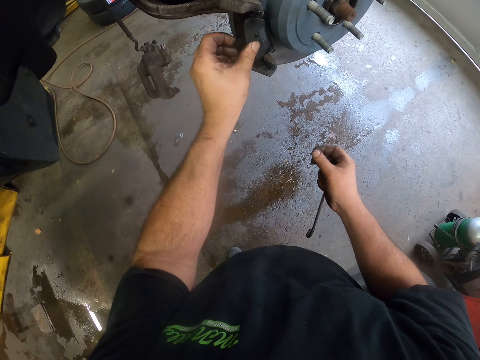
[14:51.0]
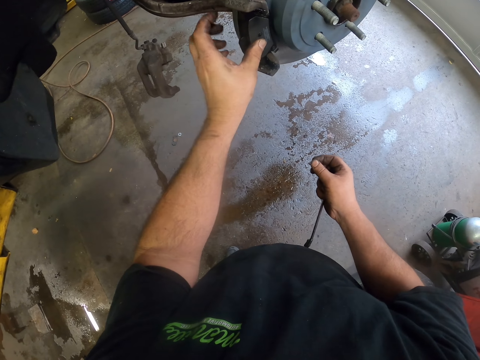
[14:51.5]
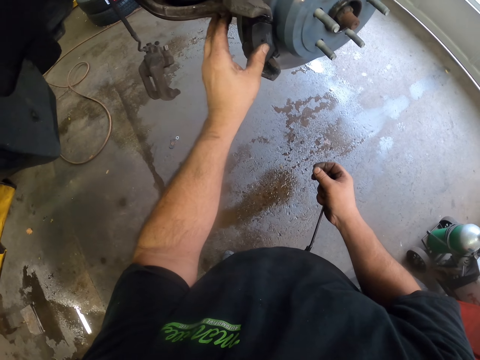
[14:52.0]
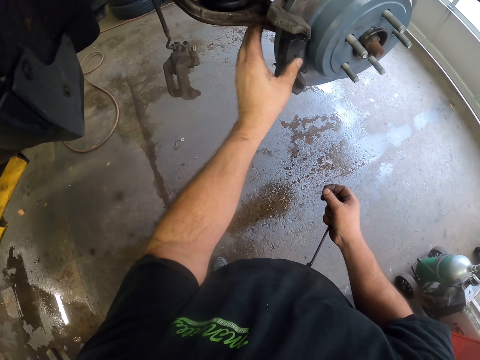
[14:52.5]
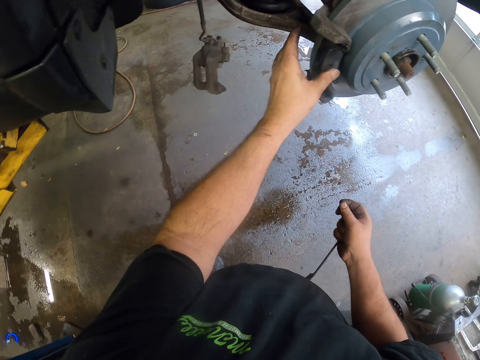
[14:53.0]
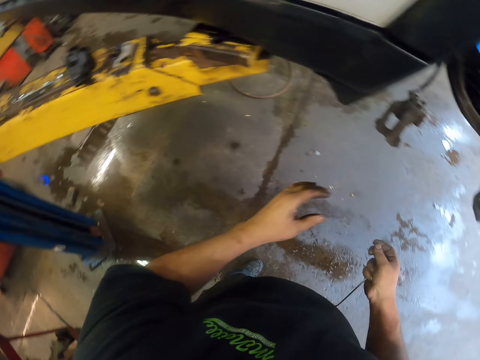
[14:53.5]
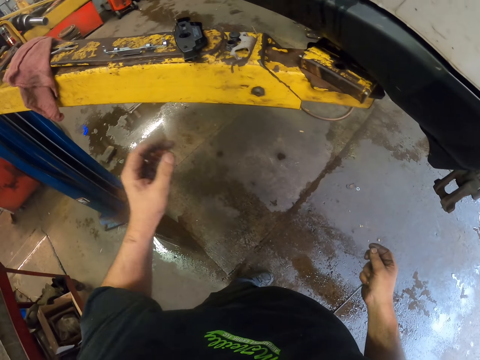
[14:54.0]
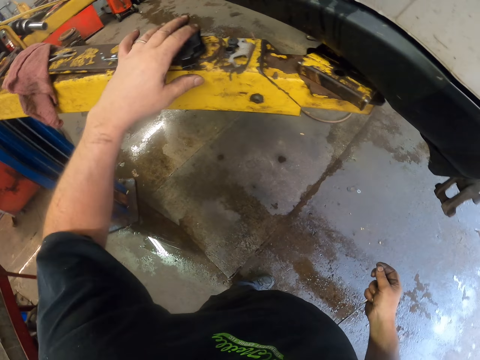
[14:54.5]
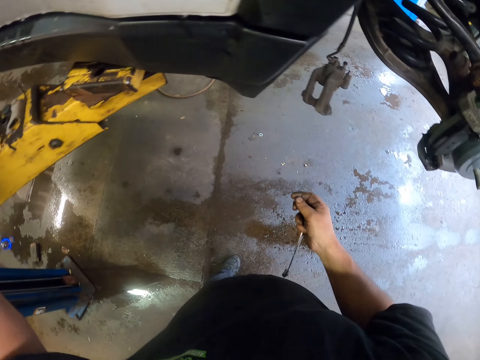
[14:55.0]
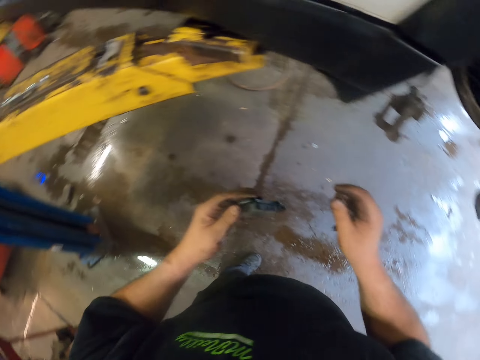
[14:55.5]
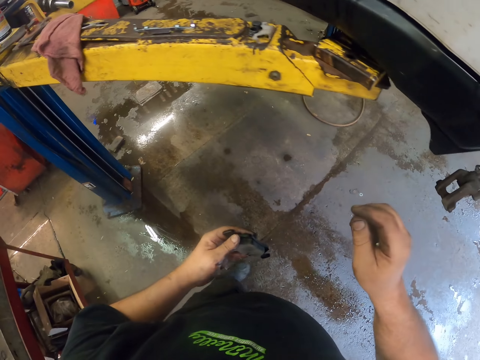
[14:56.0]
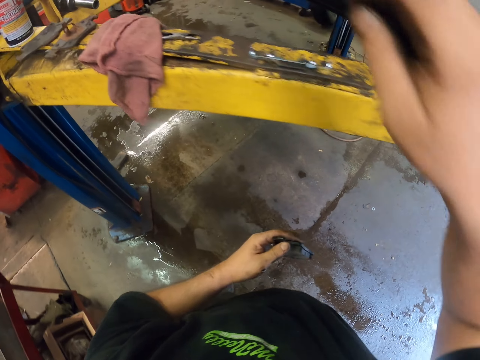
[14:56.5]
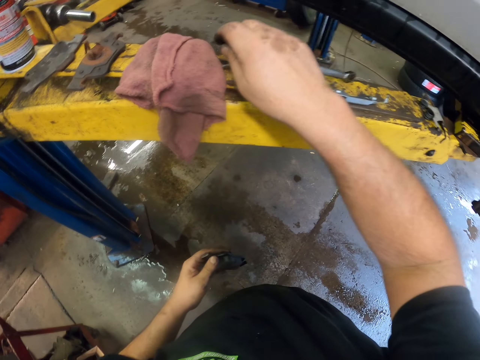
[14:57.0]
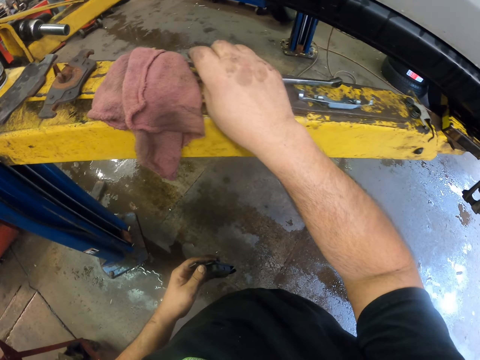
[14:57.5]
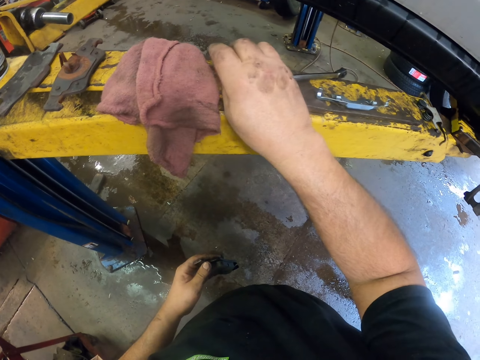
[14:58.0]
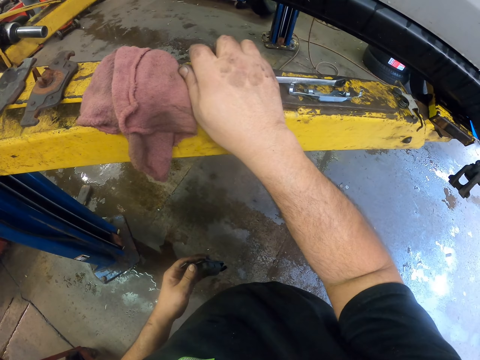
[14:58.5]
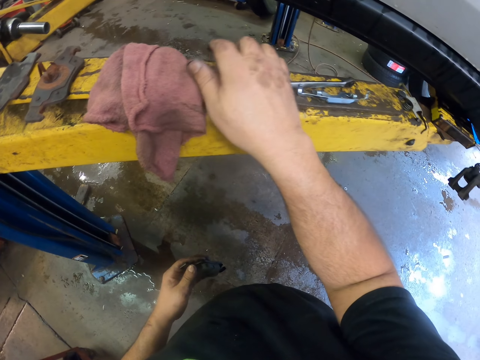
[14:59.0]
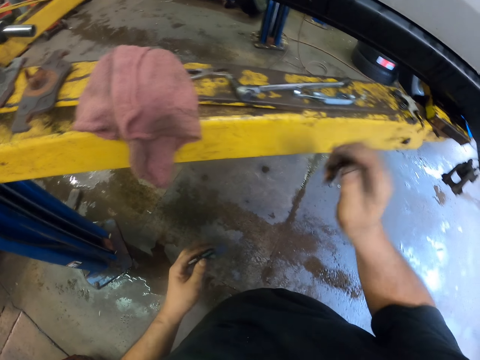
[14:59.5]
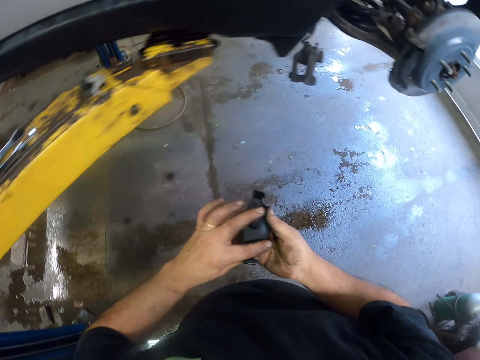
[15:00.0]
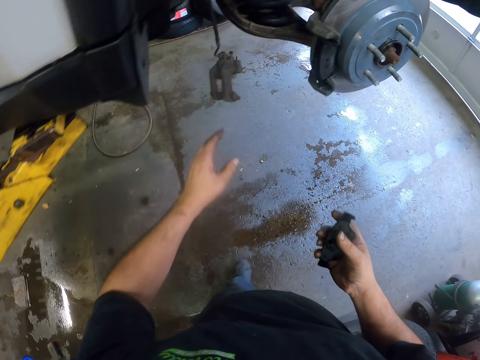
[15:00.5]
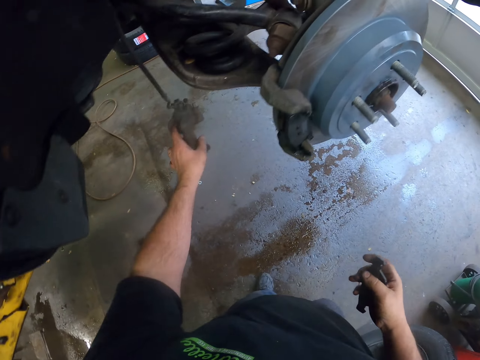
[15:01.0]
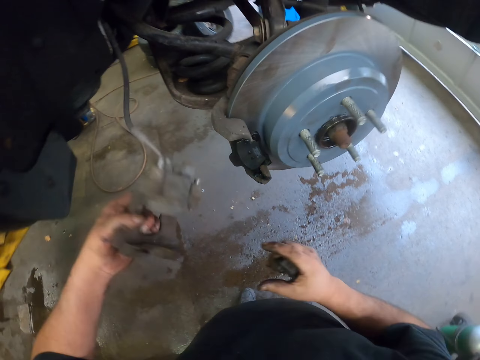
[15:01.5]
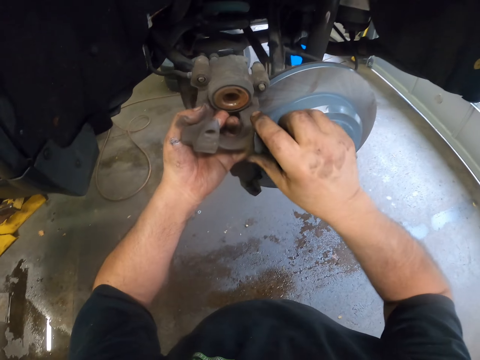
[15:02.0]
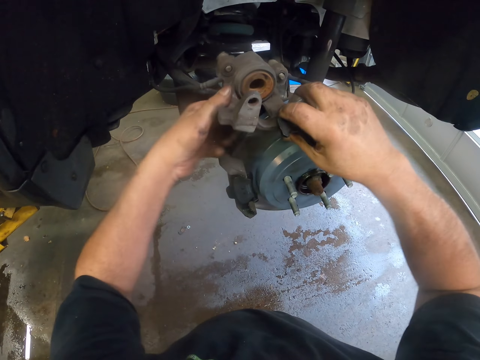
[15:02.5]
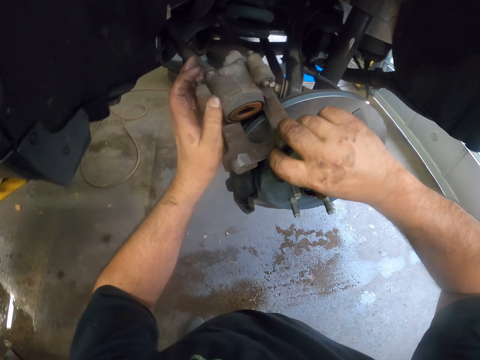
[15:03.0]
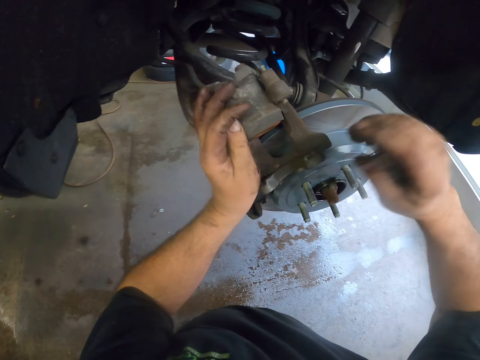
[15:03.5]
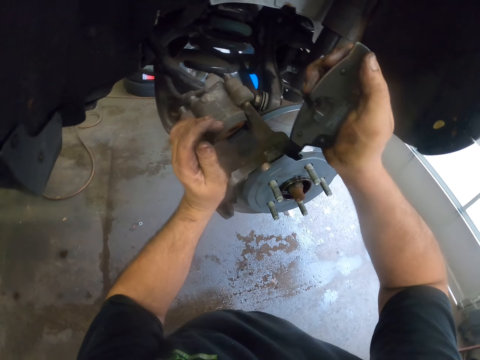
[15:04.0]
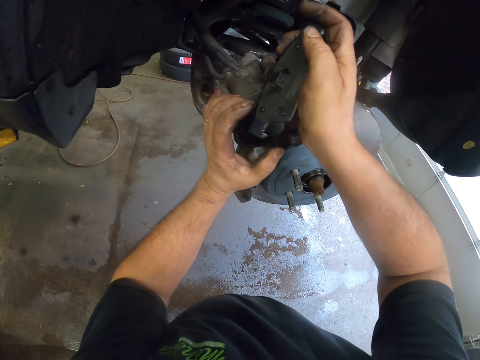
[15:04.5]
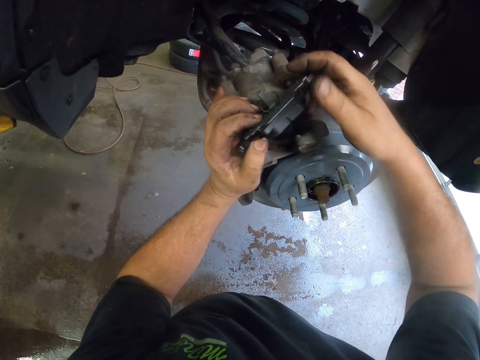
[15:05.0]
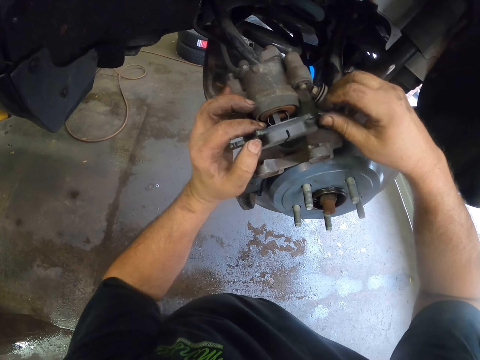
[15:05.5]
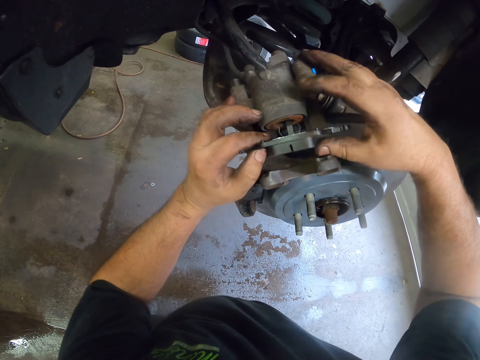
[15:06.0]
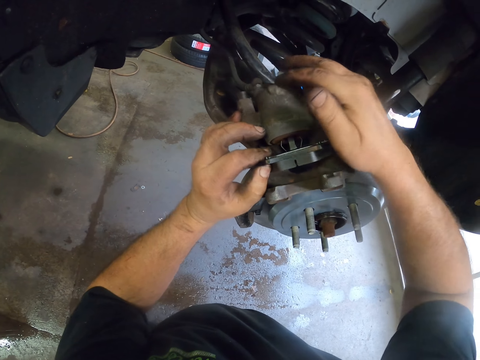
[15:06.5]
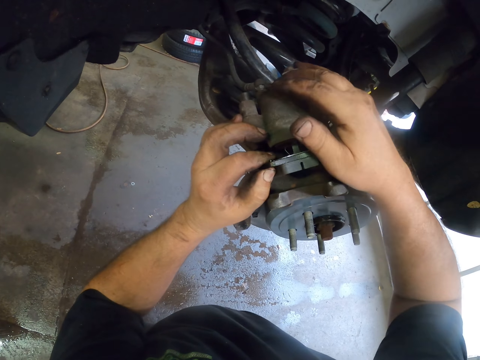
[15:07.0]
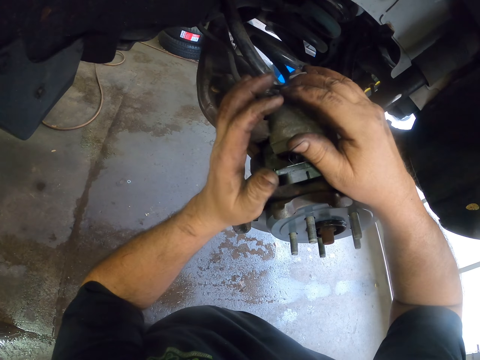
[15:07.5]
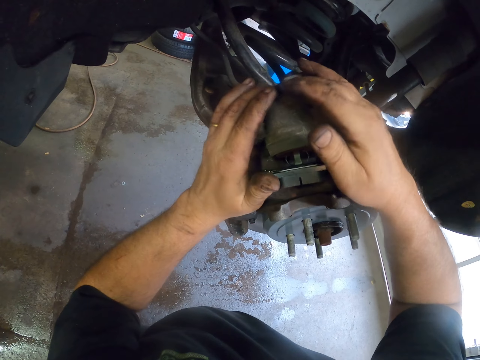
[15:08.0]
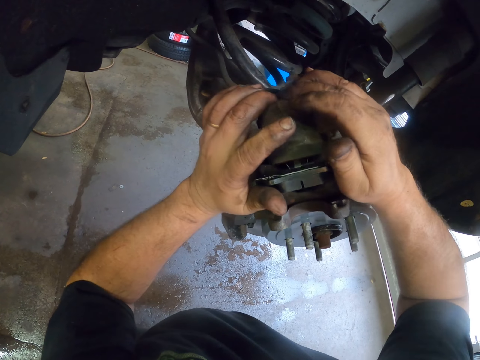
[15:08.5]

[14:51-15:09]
The camera wearer presses something with the hand. They pick up an object. They put a spanner on a metal stand. They pick up something from the vehicle. They put something on the rim part of the vehicle. They put something on the metal structure. They fix an object on something.

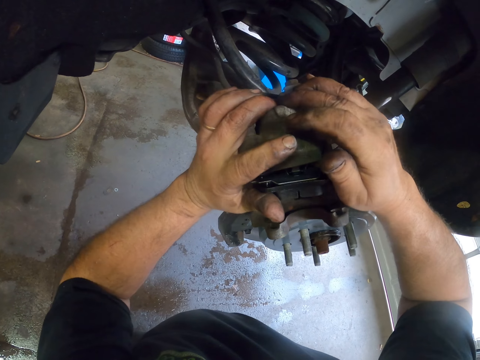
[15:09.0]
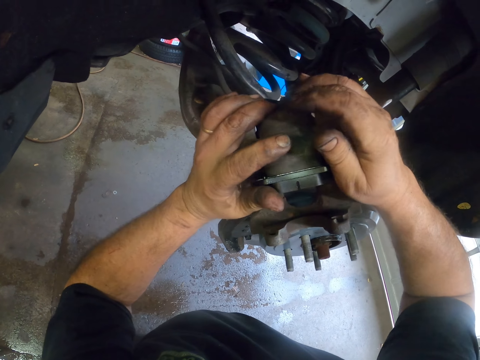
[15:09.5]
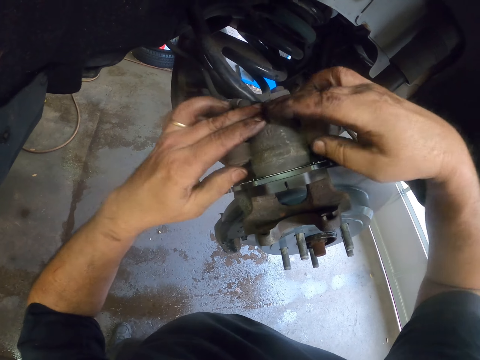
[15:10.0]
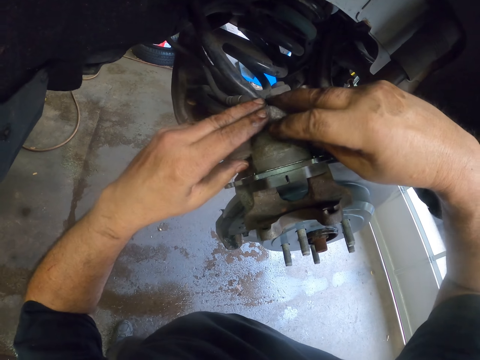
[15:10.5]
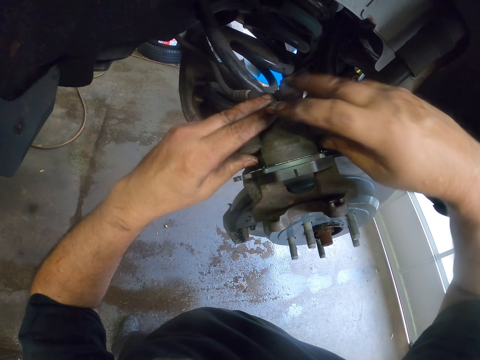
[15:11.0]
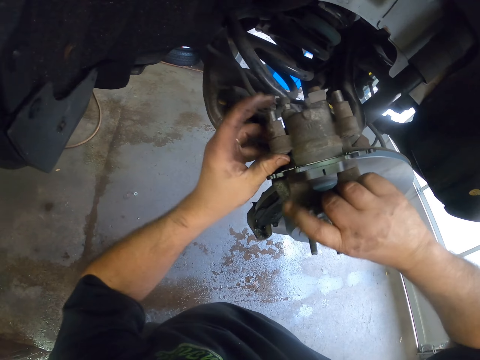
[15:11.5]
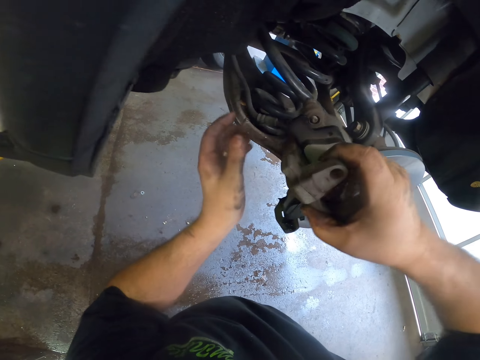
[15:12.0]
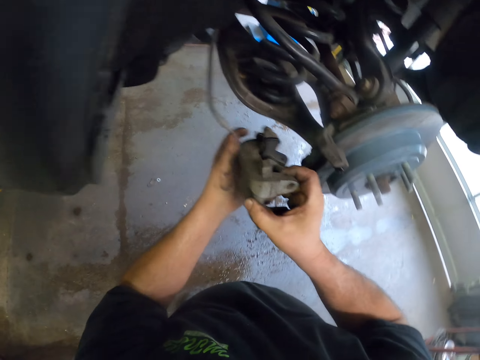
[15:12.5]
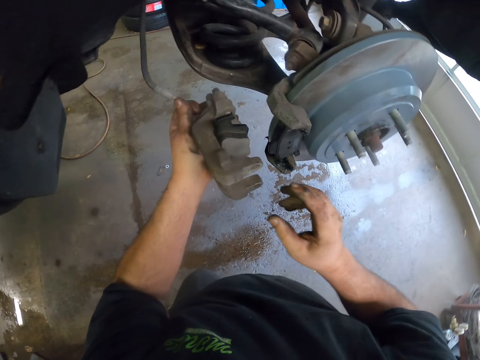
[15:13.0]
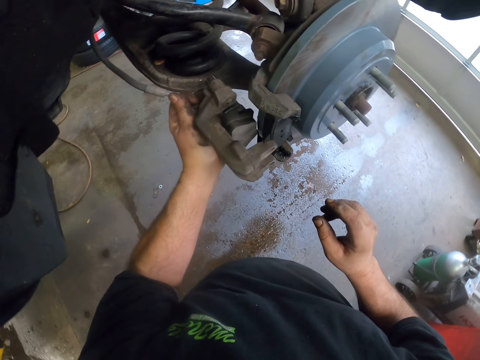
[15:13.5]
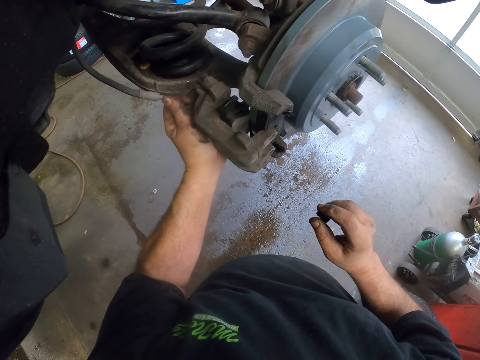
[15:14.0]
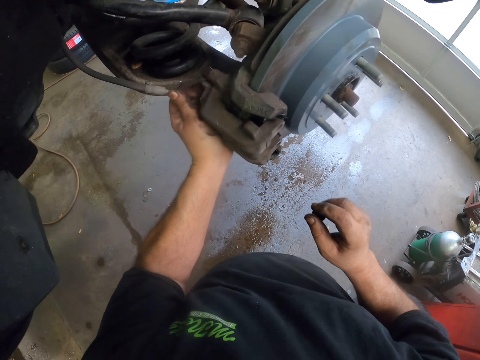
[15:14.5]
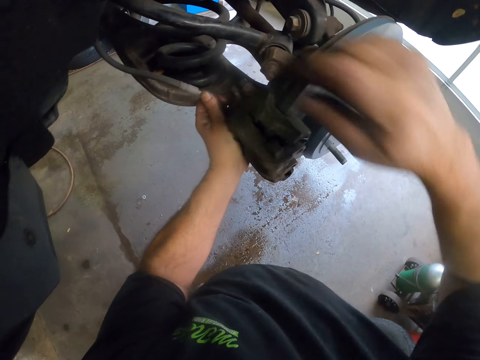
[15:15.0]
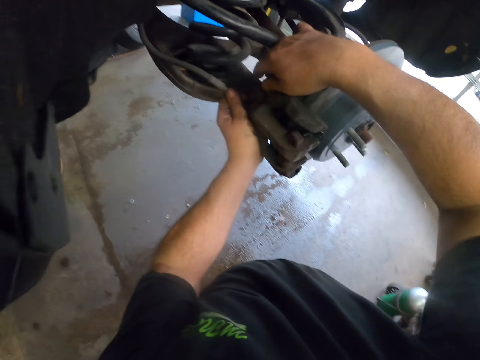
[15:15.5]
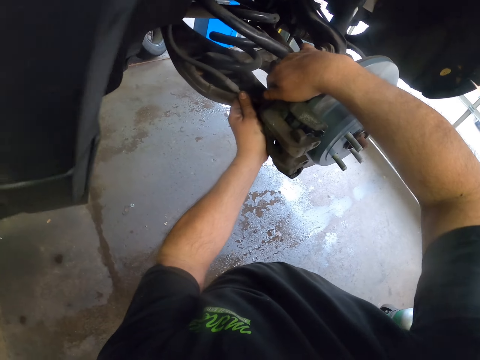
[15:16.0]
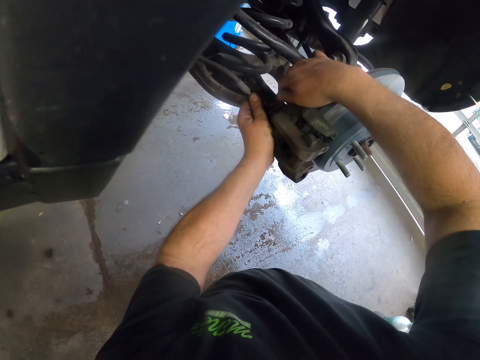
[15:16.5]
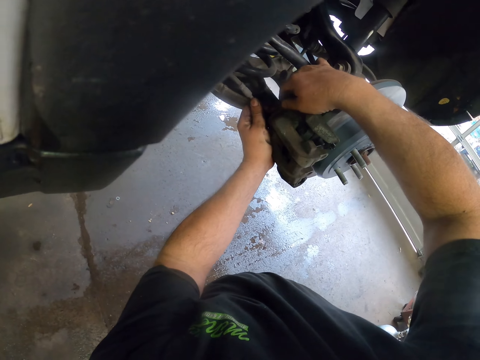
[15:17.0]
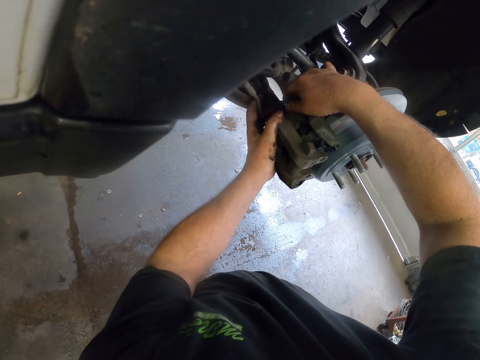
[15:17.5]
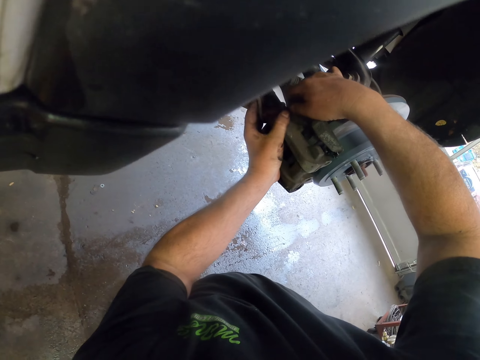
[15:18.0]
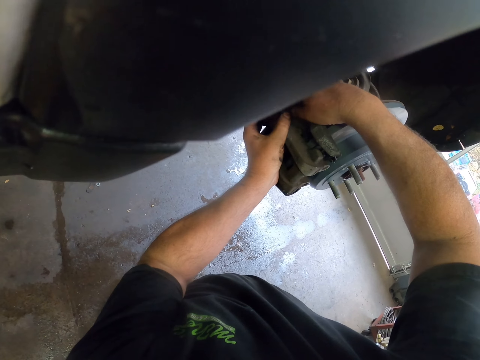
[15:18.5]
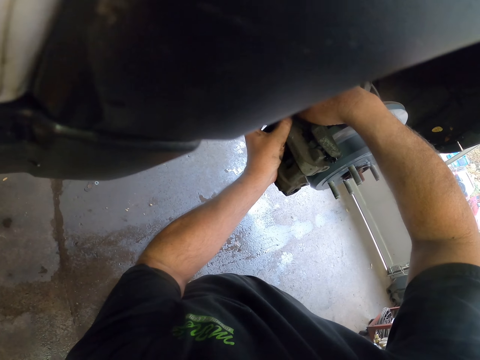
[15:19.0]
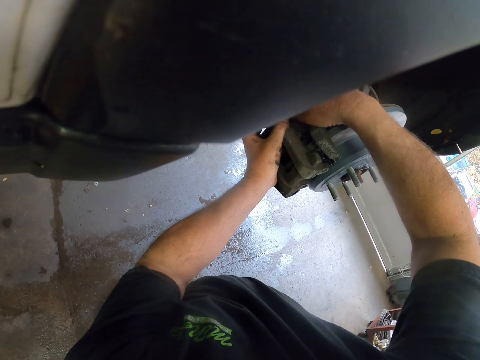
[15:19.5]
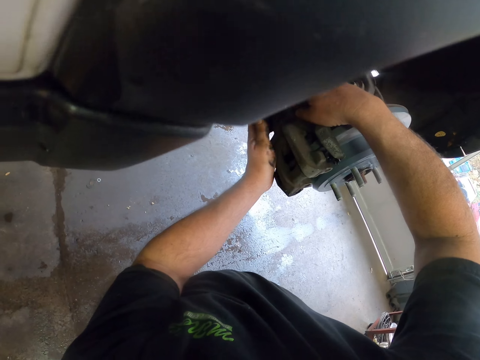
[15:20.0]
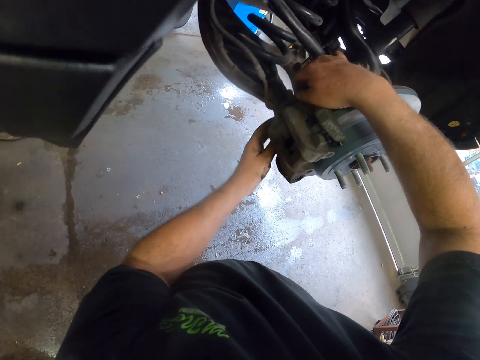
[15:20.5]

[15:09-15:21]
The camera wearer presses the metal structure, turns the metal structure and fixes the metal structure on the vehicle part.
